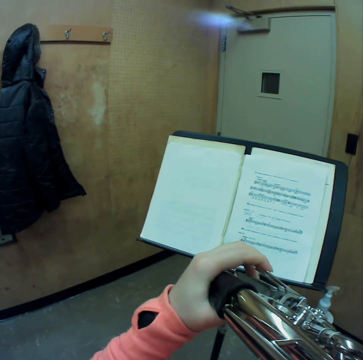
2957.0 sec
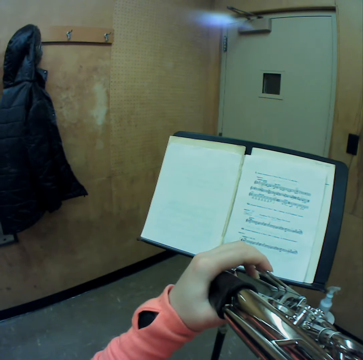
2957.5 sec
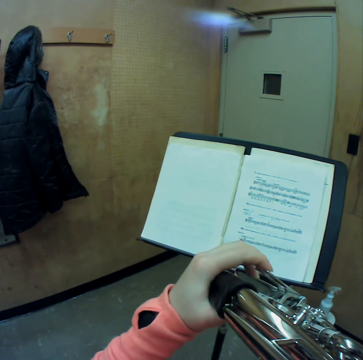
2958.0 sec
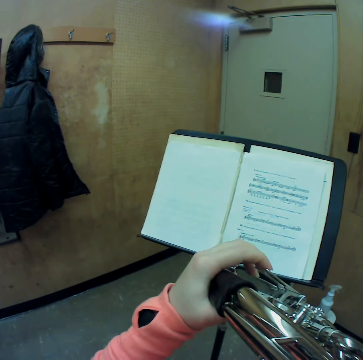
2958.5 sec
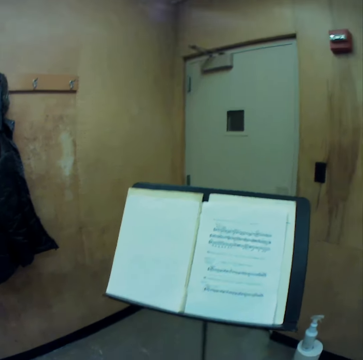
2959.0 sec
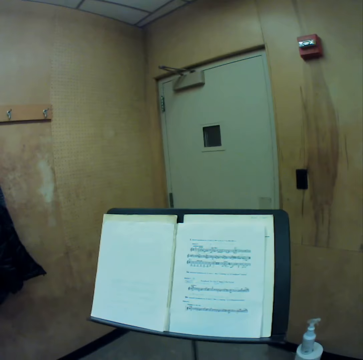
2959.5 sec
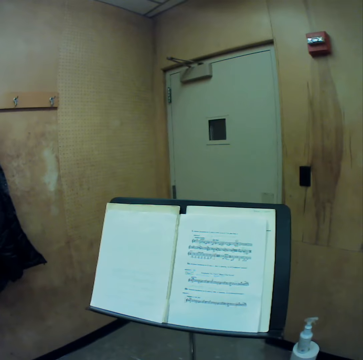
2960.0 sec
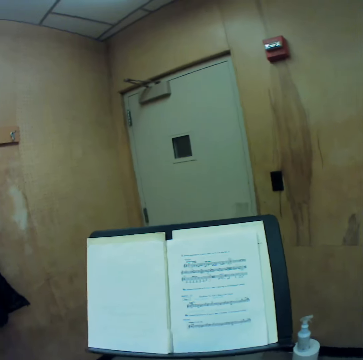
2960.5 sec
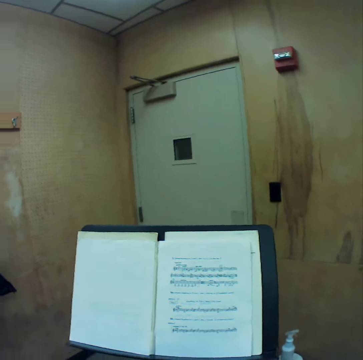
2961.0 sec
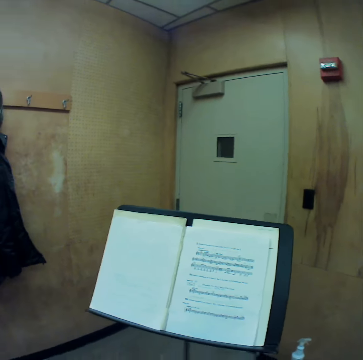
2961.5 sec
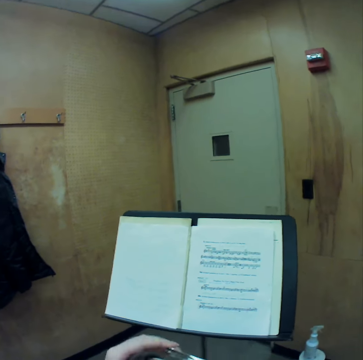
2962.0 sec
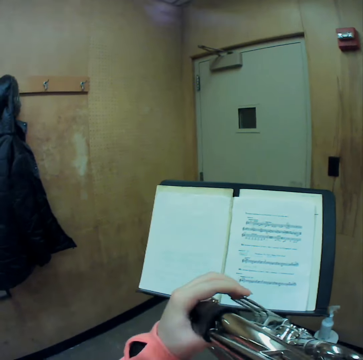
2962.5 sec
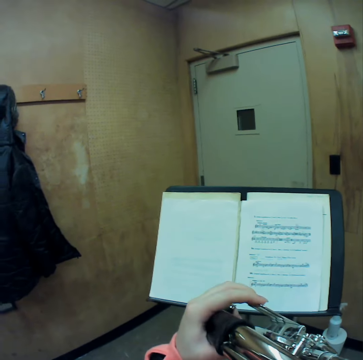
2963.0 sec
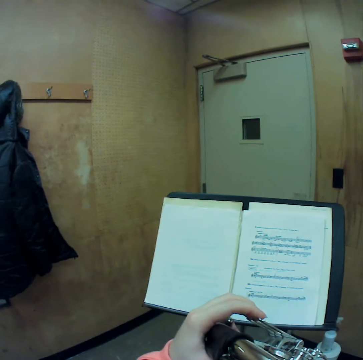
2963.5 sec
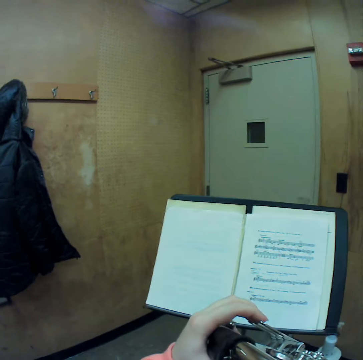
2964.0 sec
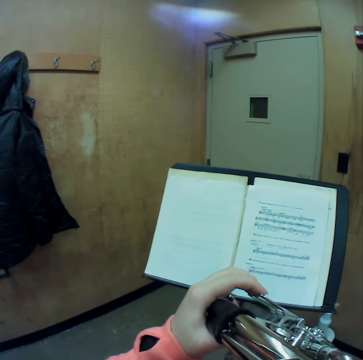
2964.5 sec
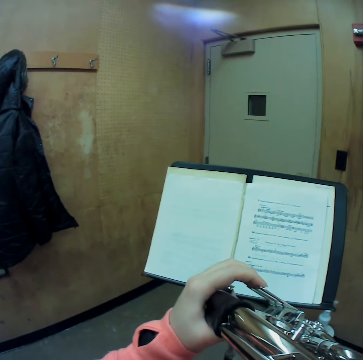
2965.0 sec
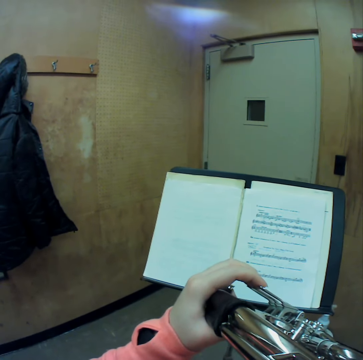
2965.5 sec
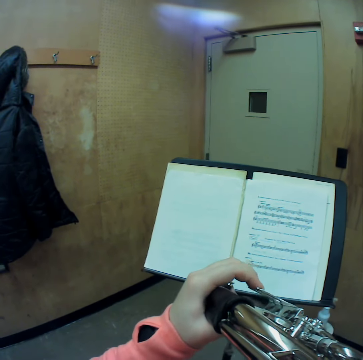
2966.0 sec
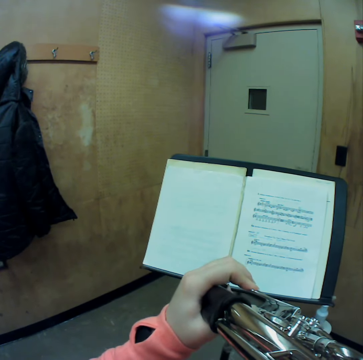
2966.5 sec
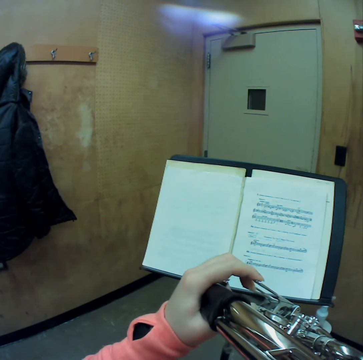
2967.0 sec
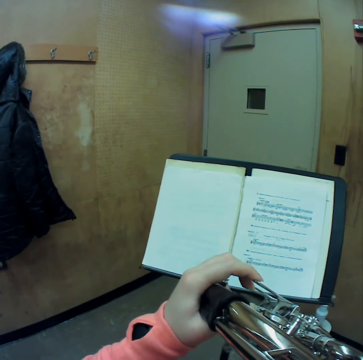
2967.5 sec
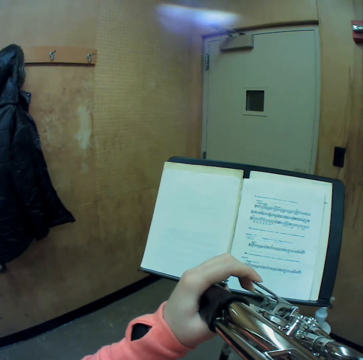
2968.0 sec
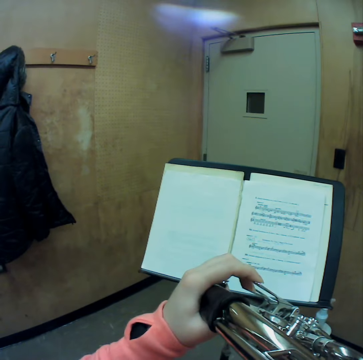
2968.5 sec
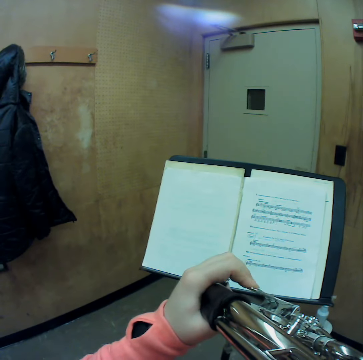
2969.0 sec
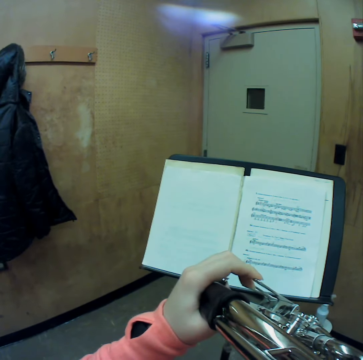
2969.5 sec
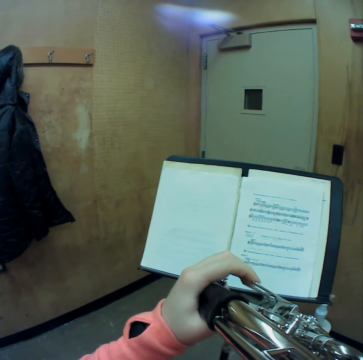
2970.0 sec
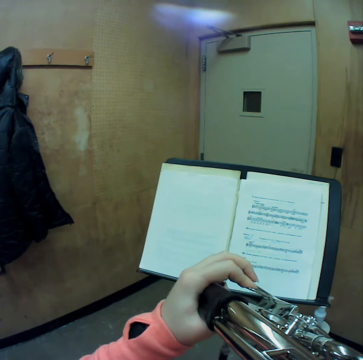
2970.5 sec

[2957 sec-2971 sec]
The camera wearer lowers the trumpet. They take a breath. They raise the trumpet with both hands. They blow the trumpet with the left hand on the valves.

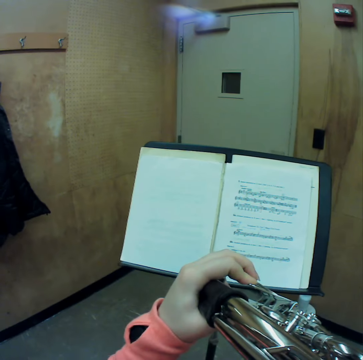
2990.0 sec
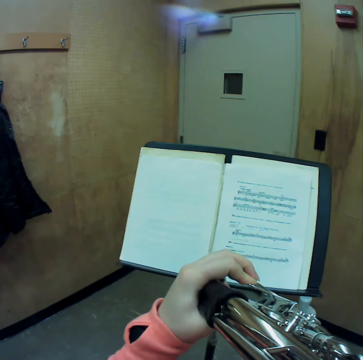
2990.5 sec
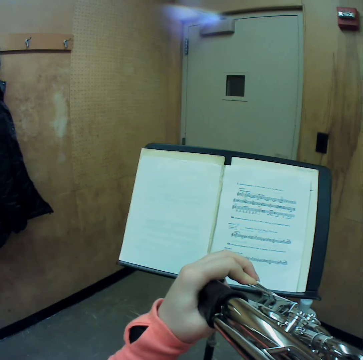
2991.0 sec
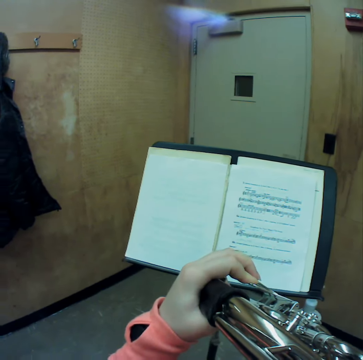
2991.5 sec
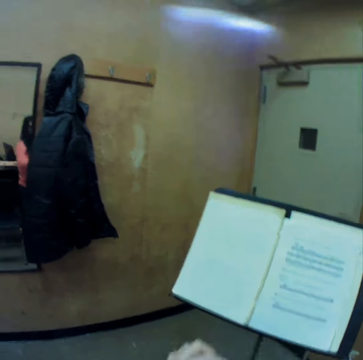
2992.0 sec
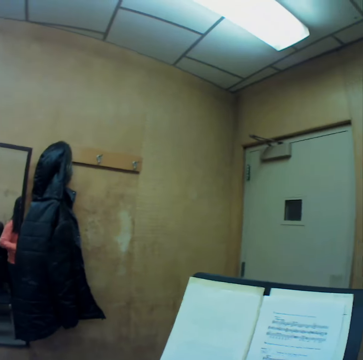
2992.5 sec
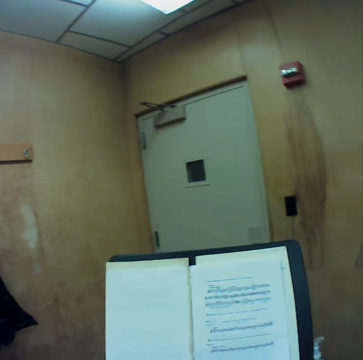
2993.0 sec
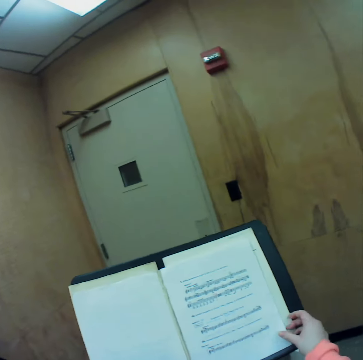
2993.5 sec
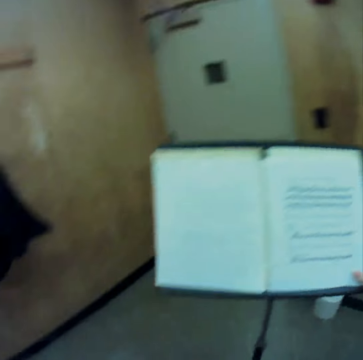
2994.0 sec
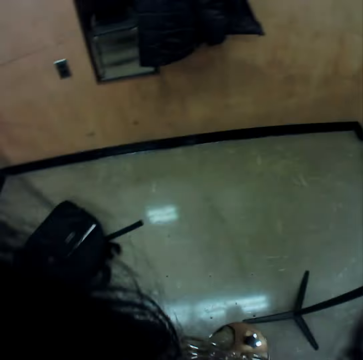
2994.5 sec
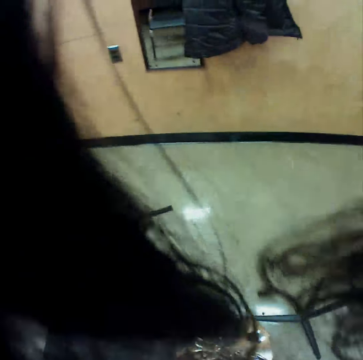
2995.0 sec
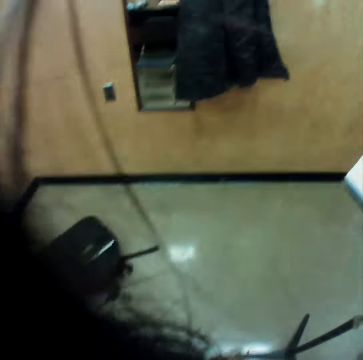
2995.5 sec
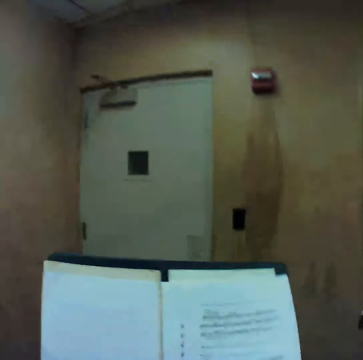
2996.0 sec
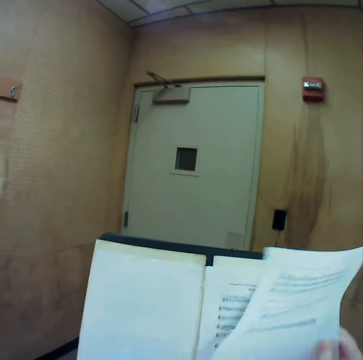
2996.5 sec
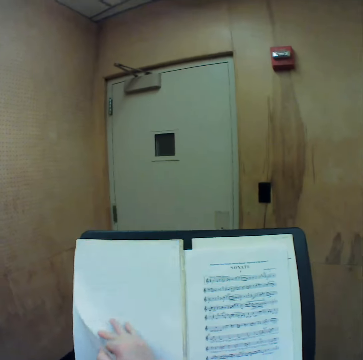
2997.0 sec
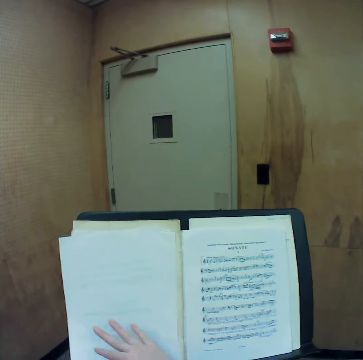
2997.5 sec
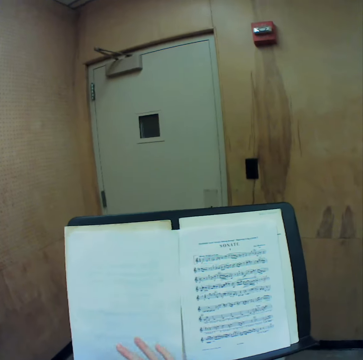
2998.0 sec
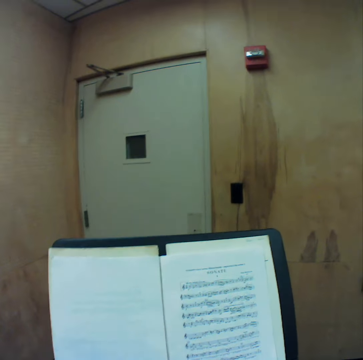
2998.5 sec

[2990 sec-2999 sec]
The camera wearer lowers the horn. She holds a sheet of the music manuscript with her right hand. She flips the sheet of the music manuscript in her right hand over.

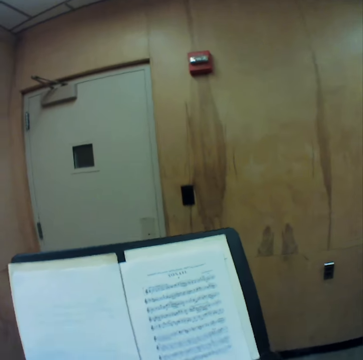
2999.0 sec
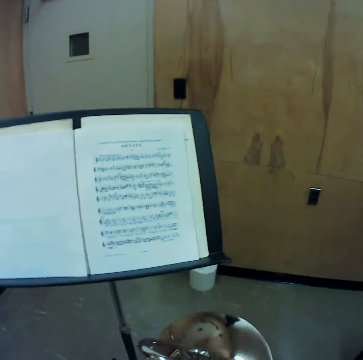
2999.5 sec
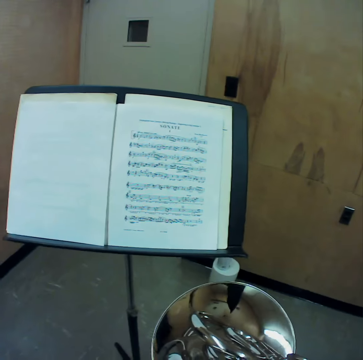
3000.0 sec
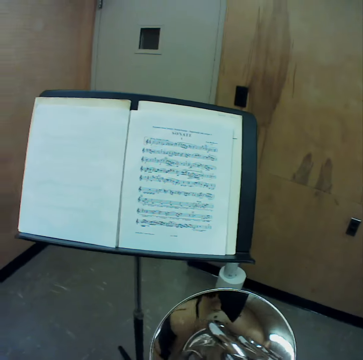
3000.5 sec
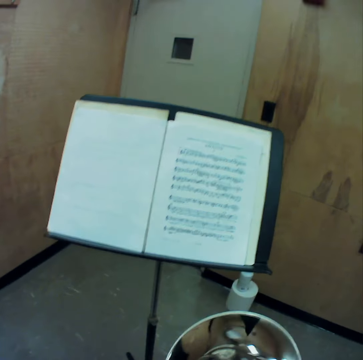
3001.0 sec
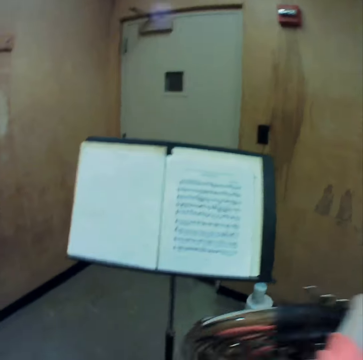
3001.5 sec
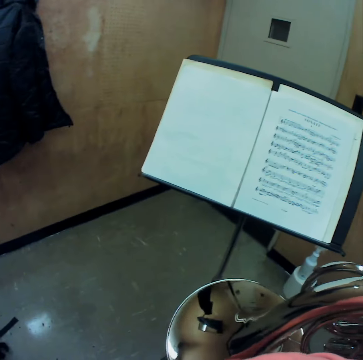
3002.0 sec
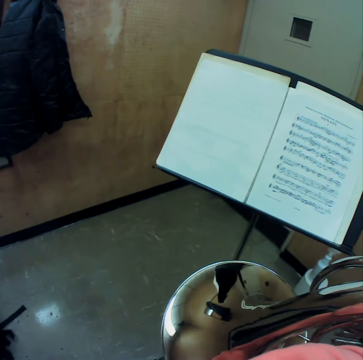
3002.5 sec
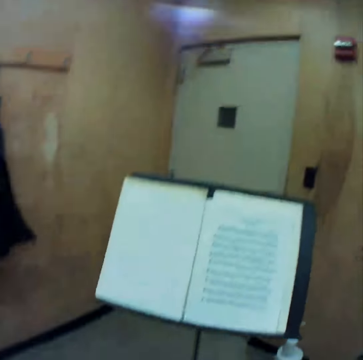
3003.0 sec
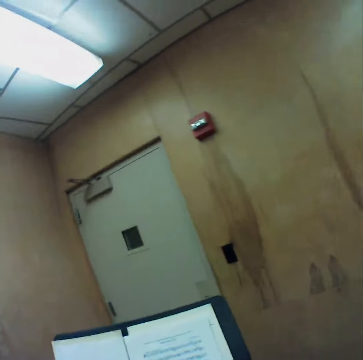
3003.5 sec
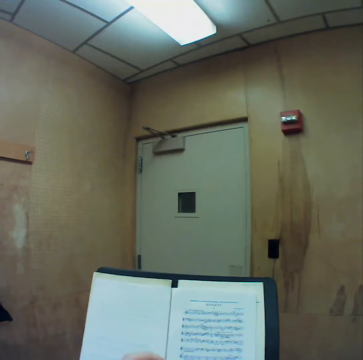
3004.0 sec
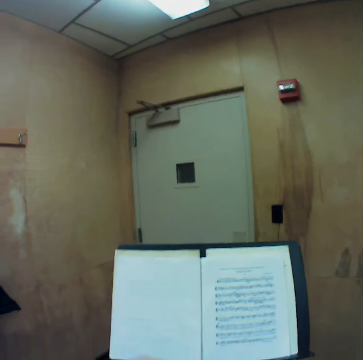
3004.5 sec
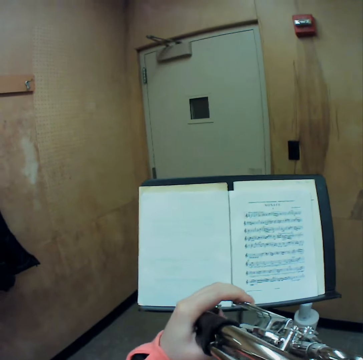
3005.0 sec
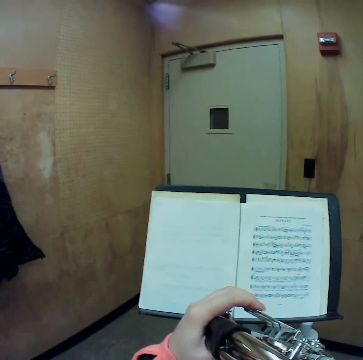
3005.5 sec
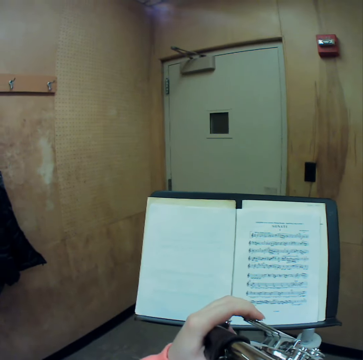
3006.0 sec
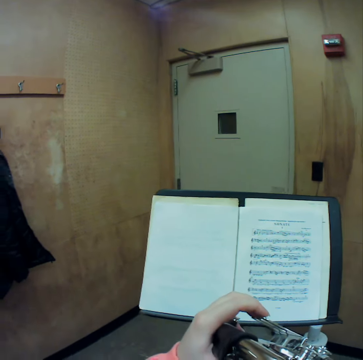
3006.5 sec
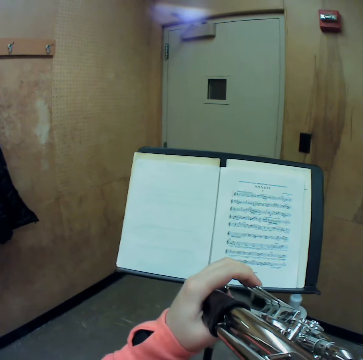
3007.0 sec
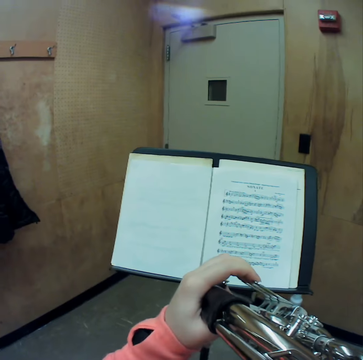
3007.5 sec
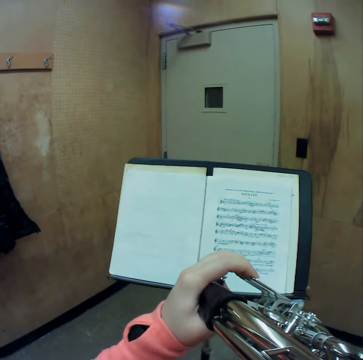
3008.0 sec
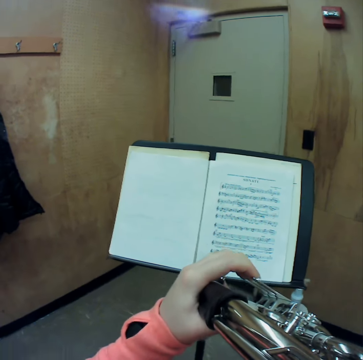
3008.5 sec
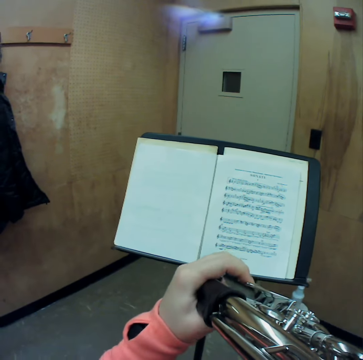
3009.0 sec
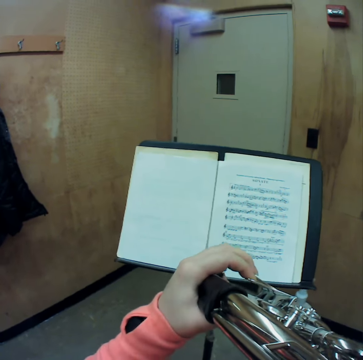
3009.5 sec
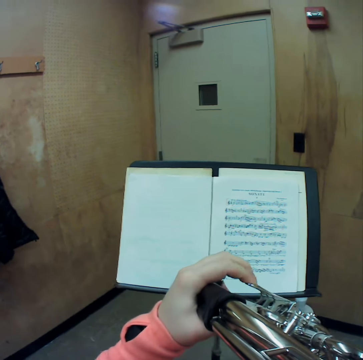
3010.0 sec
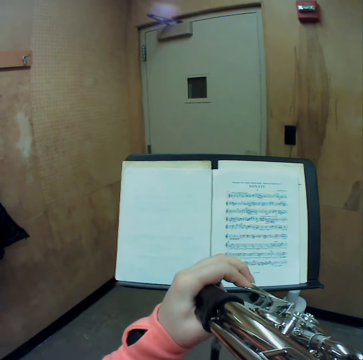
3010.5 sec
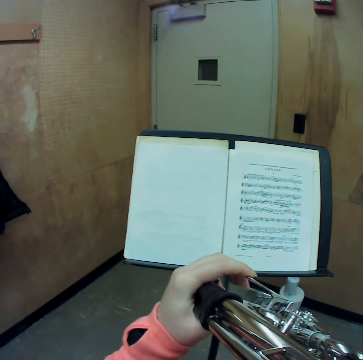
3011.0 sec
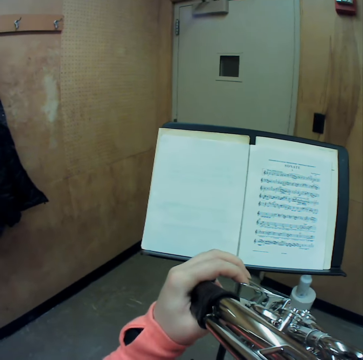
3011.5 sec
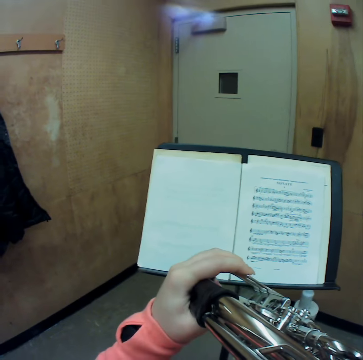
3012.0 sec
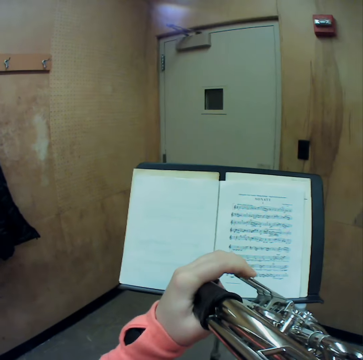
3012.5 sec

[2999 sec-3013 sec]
The camera wearer raises the horn with both hands. They blow the trumpet. They play the horn.
